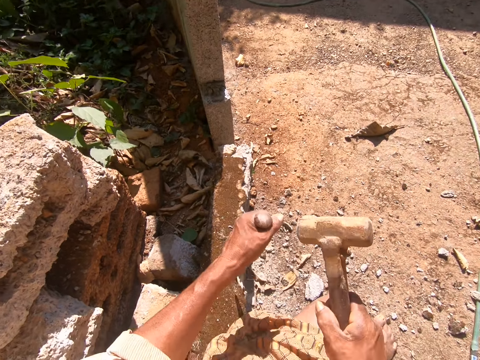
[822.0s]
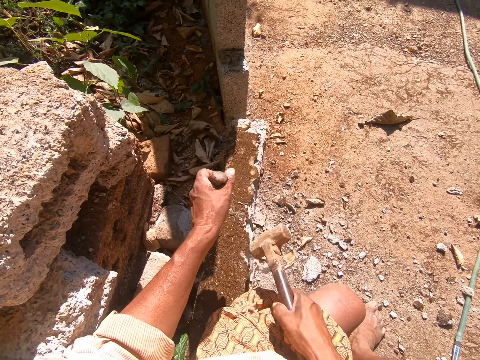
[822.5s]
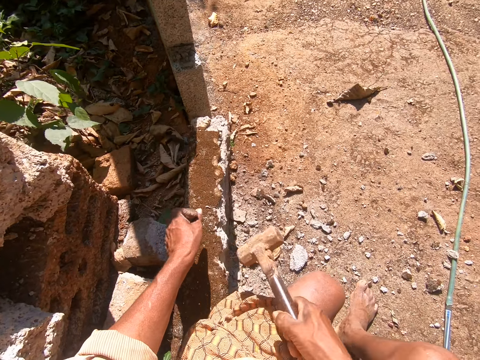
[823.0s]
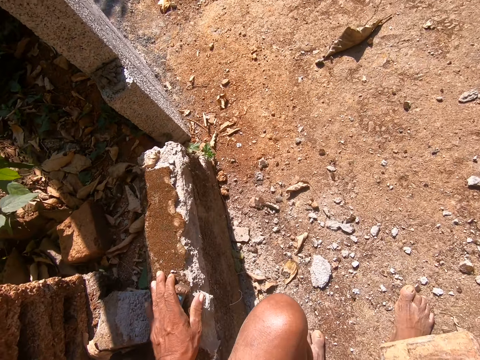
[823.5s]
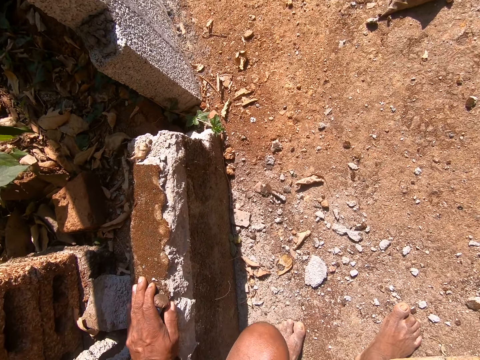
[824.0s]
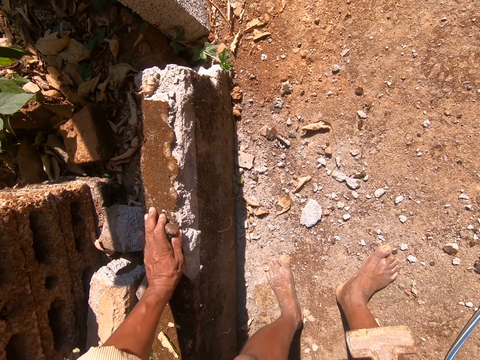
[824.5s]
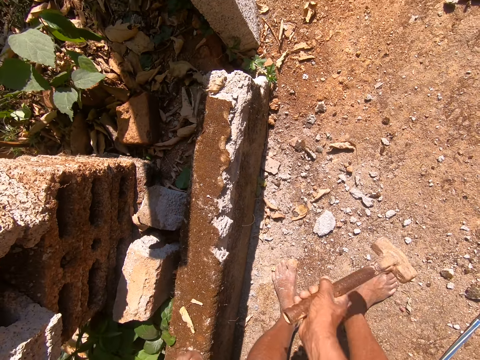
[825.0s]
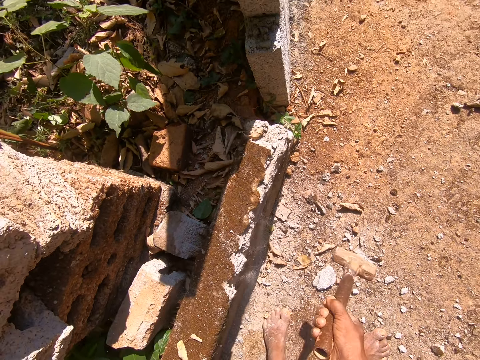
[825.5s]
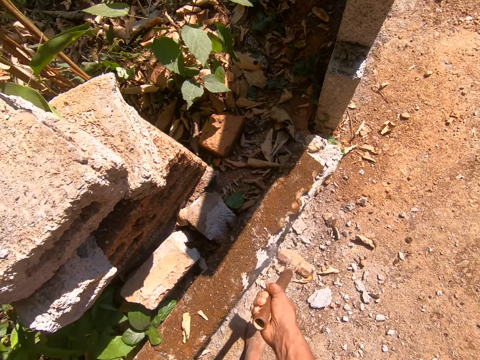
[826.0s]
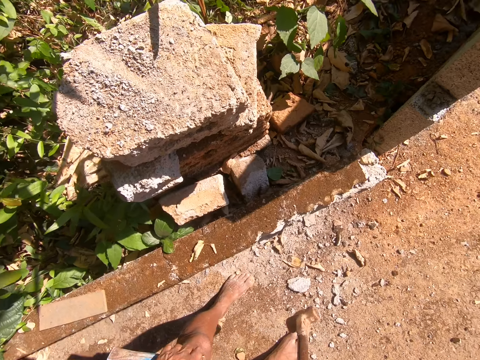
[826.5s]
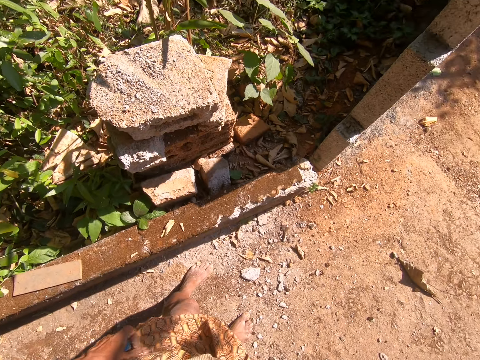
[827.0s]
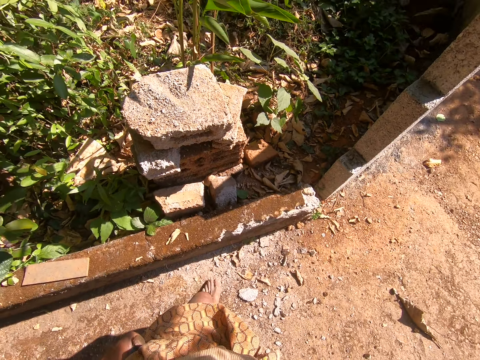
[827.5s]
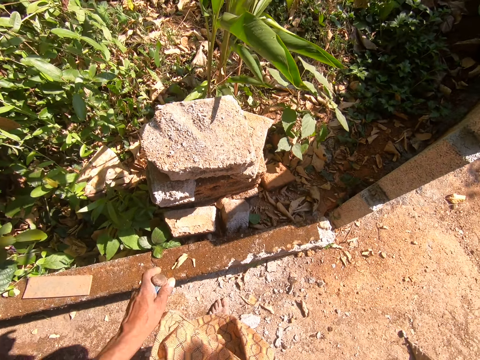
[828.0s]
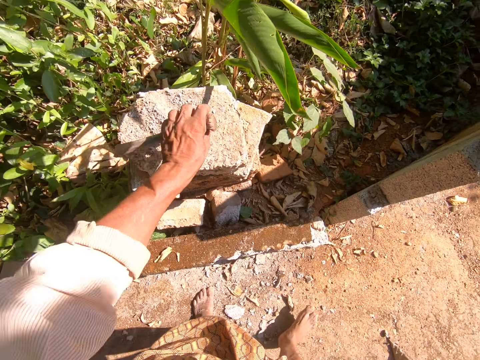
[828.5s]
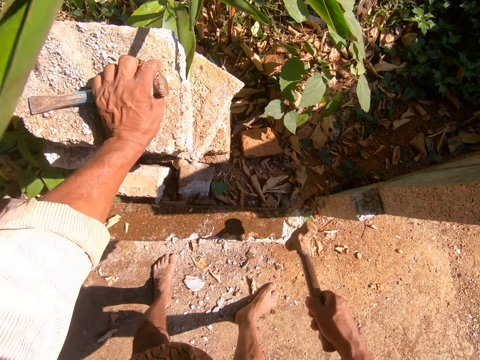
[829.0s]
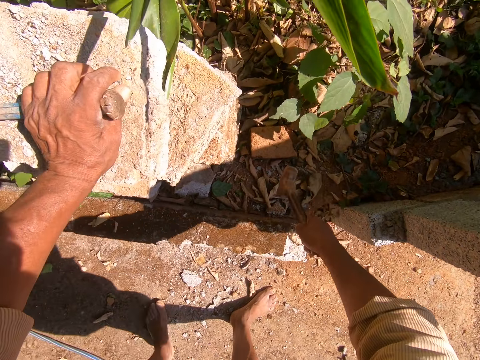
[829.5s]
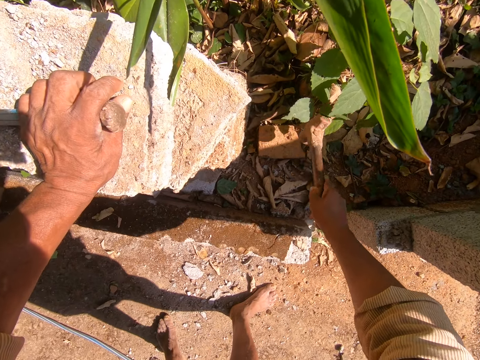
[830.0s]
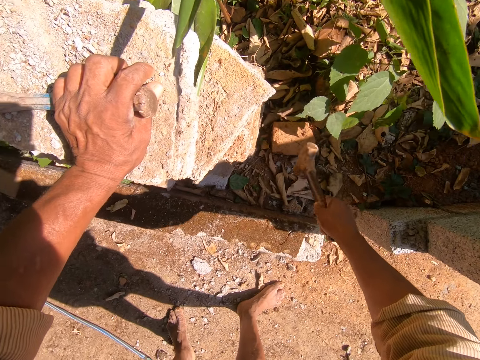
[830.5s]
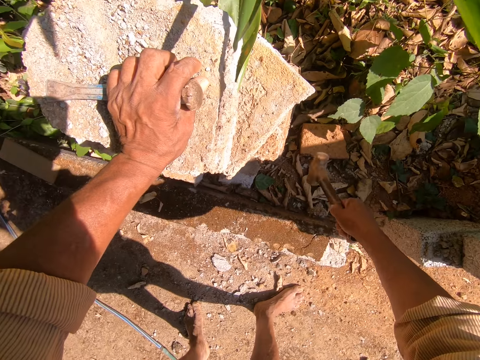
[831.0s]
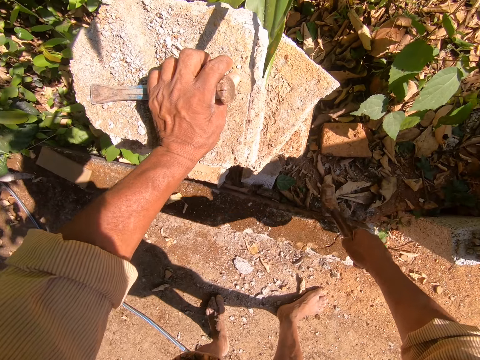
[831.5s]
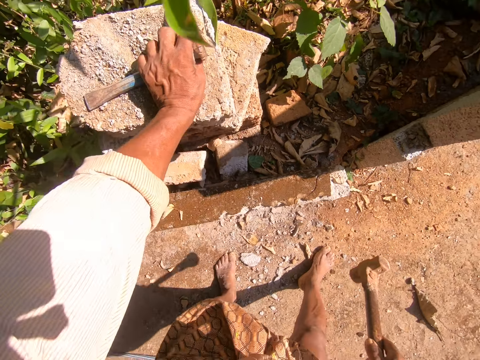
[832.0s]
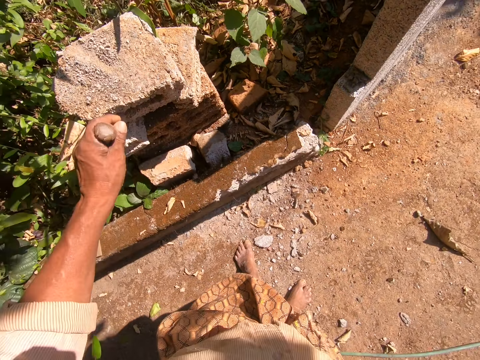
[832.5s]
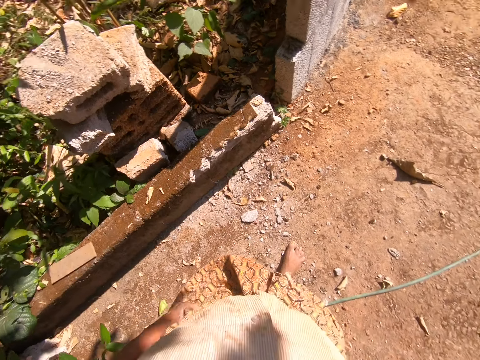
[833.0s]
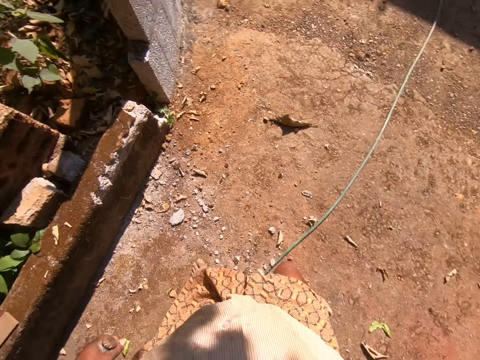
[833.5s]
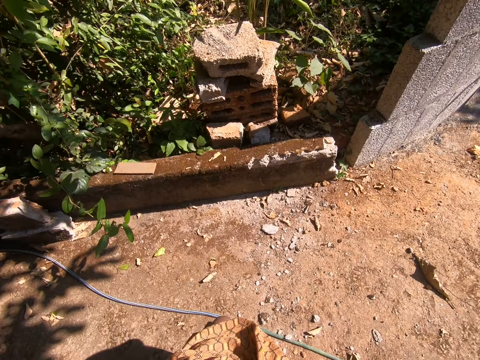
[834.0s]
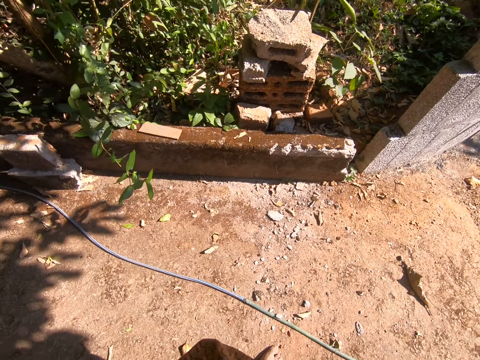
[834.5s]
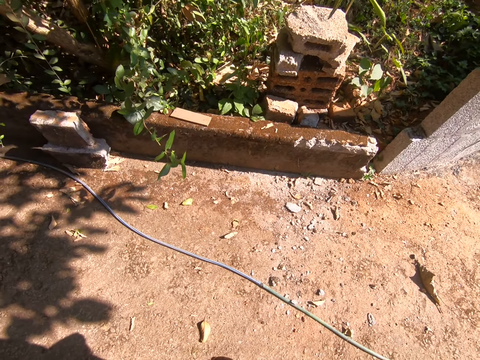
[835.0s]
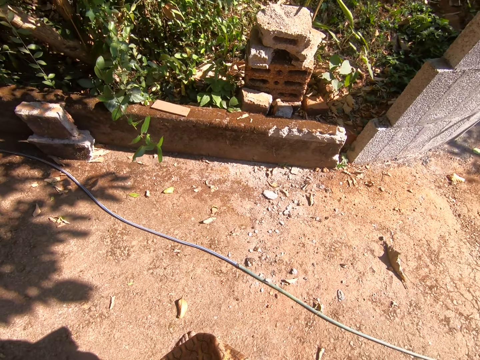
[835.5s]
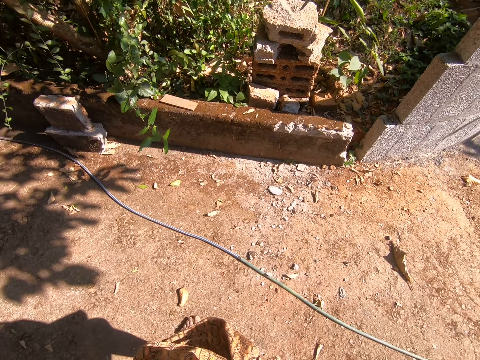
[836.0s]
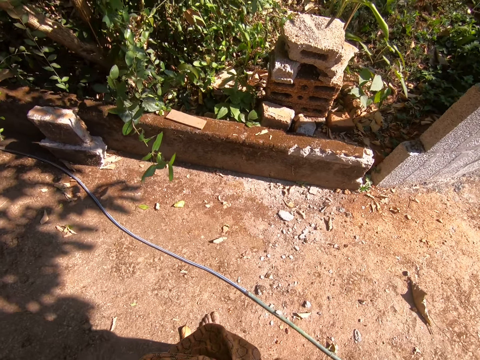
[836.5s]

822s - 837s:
The camera wearer wakes up on a stone. They hit the stone or wall with the masonry hammer. They stare at the wall. They place the left hand holding the metallic tool on the stone. They hit the stone with the masonry tool. They walk. They stare at the wall.

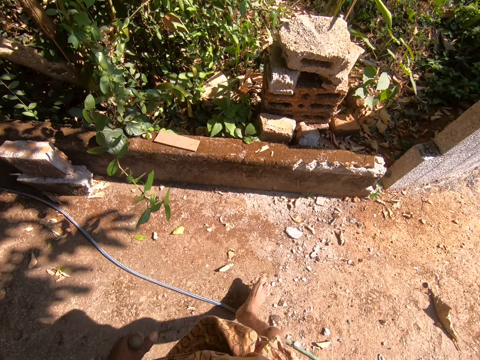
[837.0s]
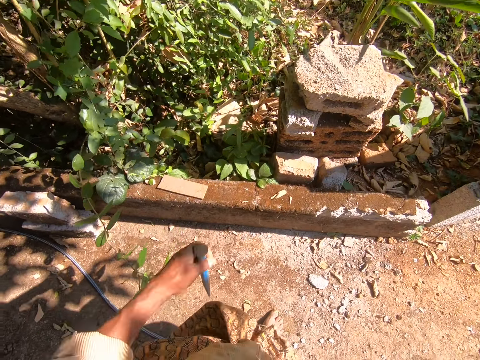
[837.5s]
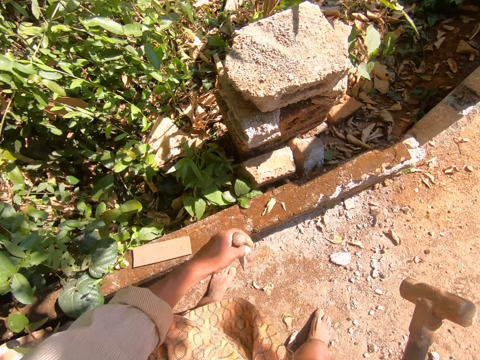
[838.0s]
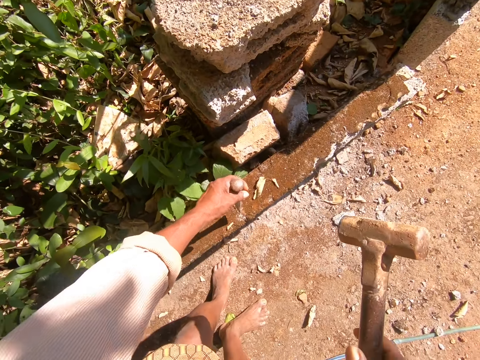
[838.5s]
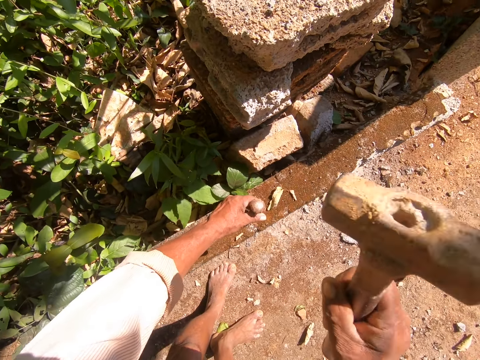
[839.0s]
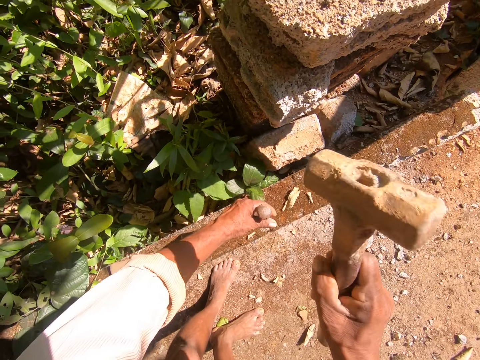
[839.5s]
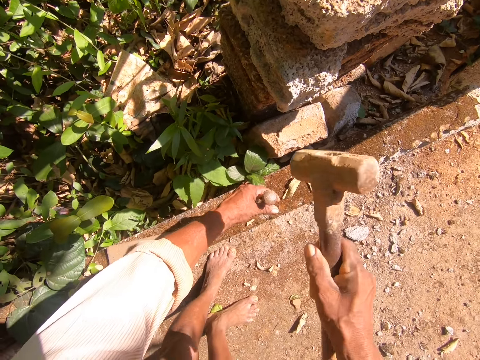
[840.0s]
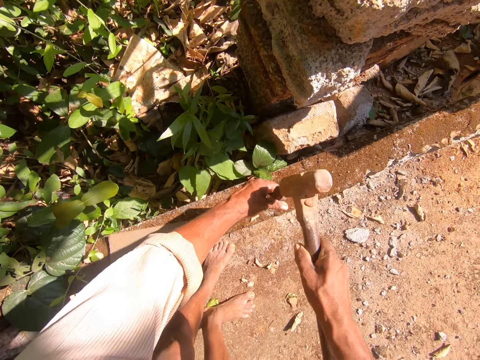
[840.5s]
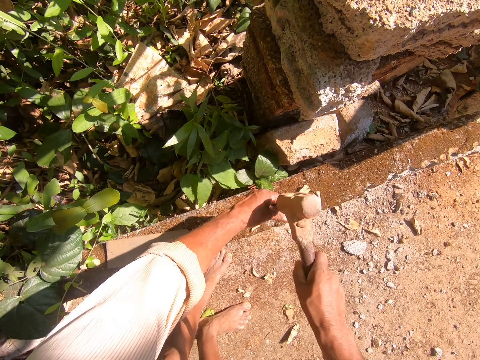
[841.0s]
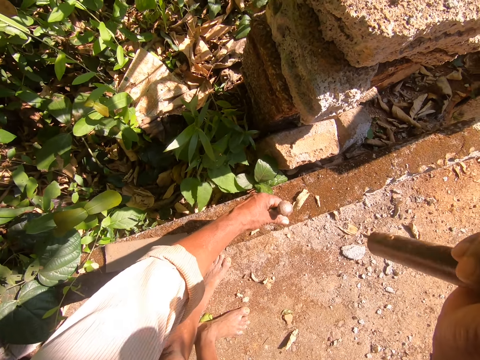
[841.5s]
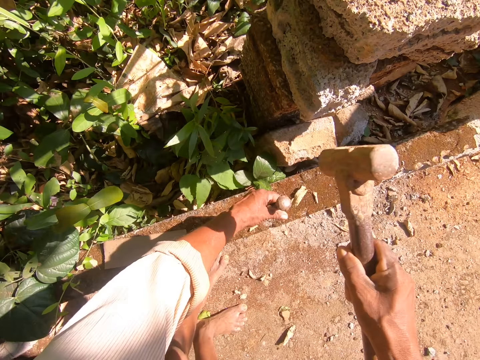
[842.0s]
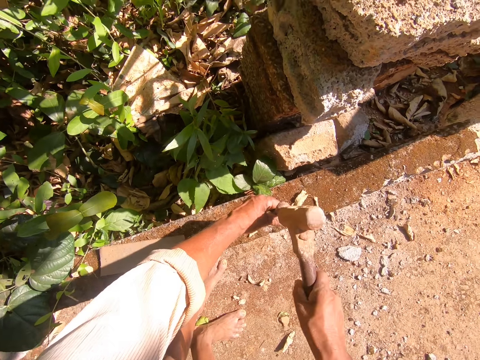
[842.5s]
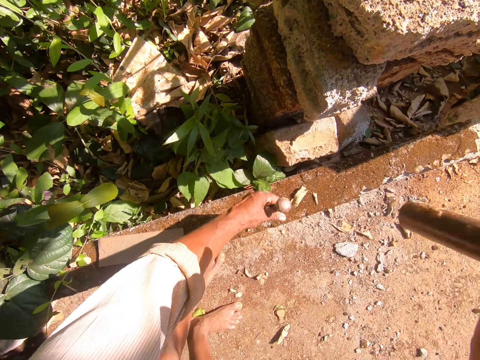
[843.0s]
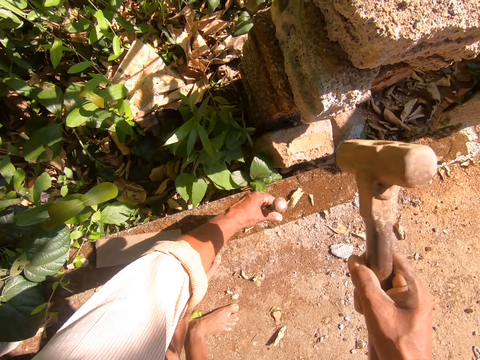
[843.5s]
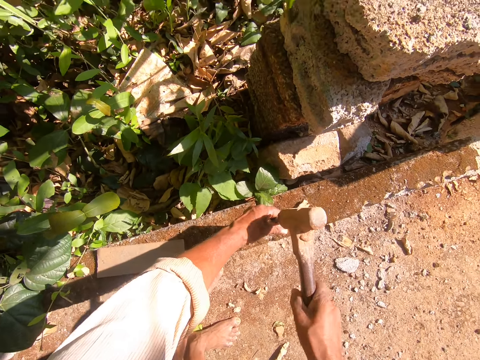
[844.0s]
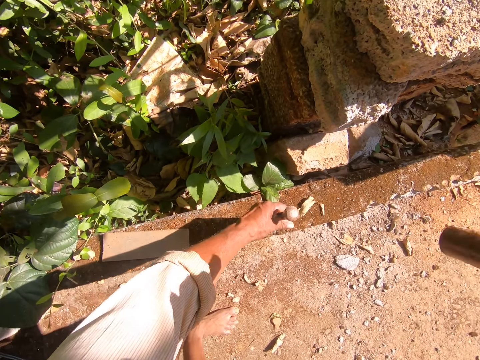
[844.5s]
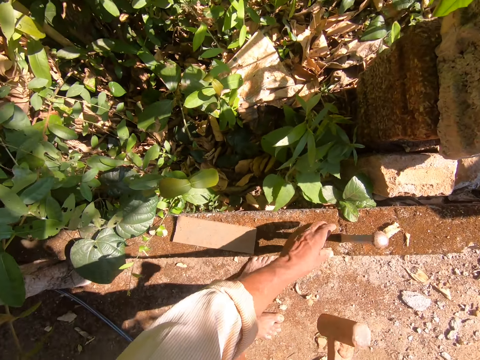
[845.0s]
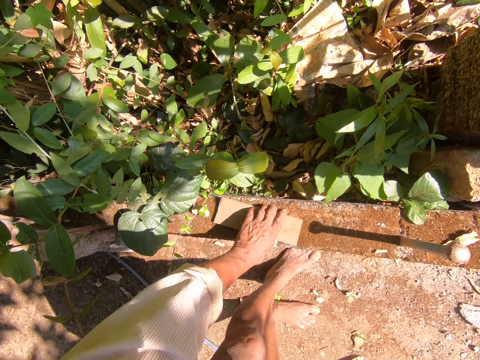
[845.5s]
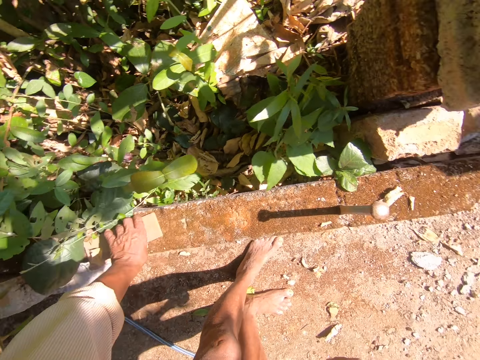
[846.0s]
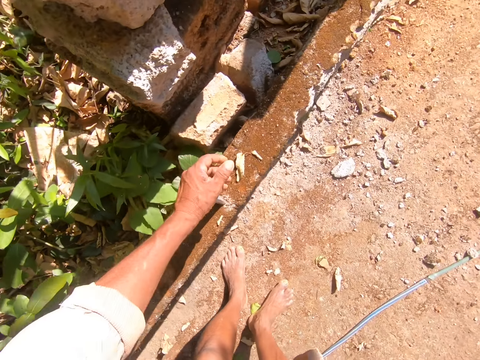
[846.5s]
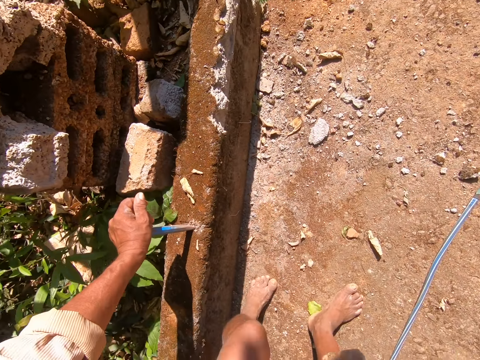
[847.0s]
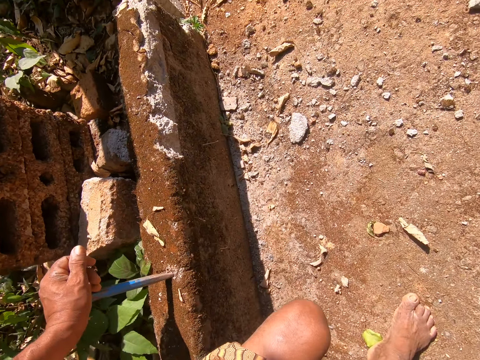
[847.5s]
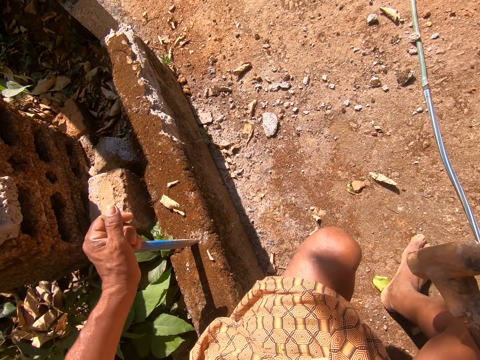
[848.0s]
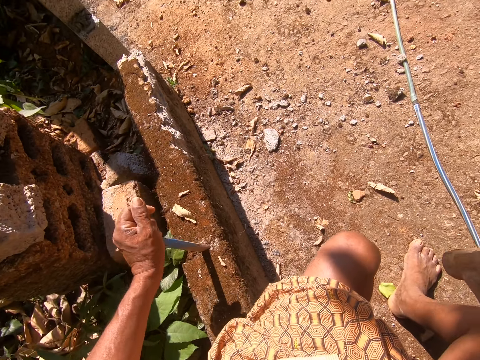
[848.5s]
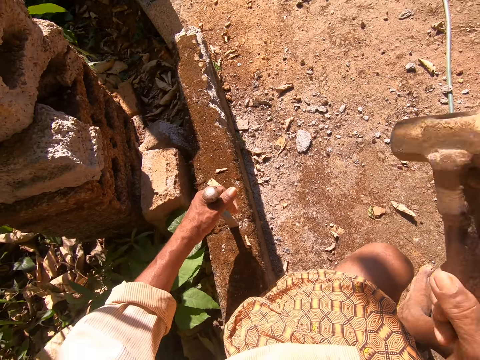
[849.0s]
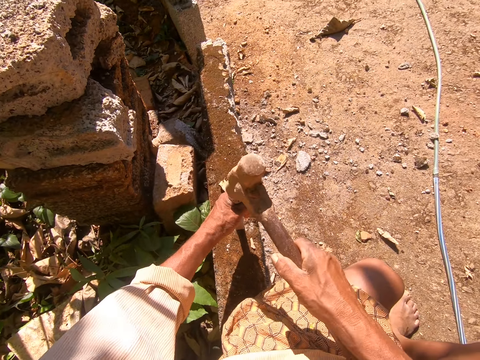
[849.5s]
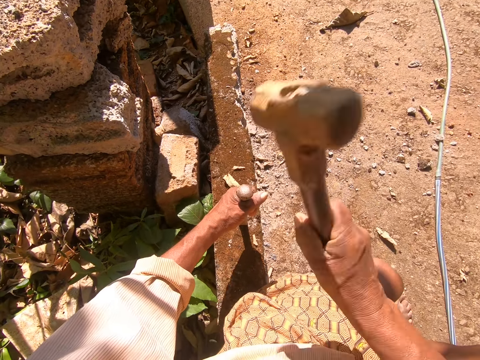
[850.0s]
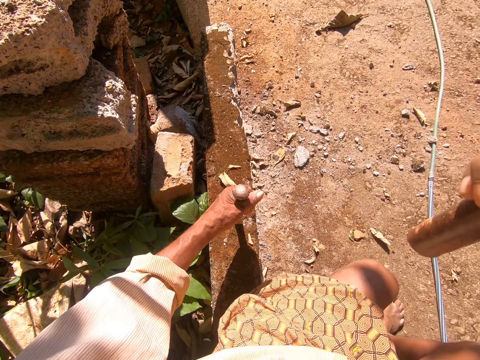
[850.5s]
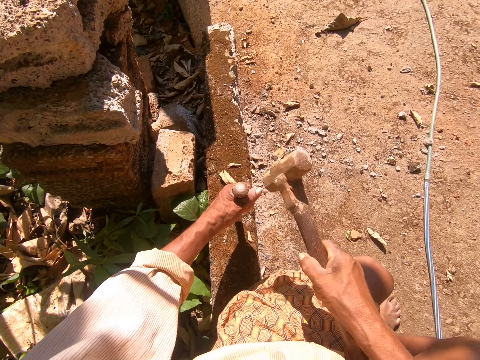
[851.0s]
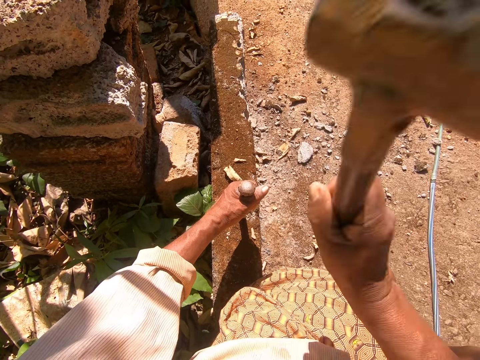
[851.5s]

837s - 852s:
The camera wearer places the metallic tool on the stone. They break the wall. They hit the metallic tool with the masonry hammer. They move the wood aside. They hold the metallic tool, the flat chisel. They adjust the metallic tool in the stone. They hit the metallic tool with the masonry hammer. They break the wall.
